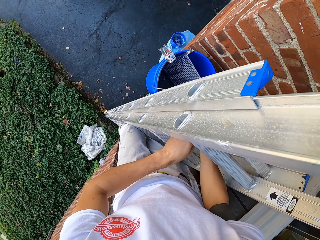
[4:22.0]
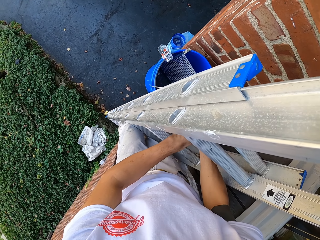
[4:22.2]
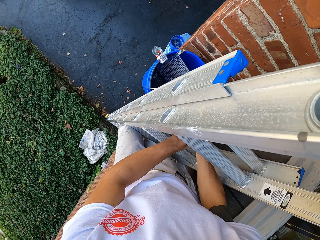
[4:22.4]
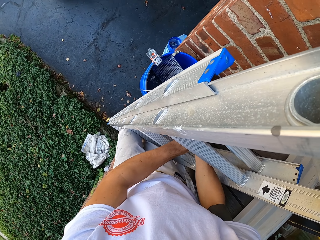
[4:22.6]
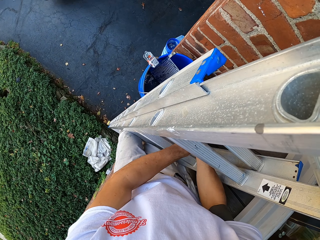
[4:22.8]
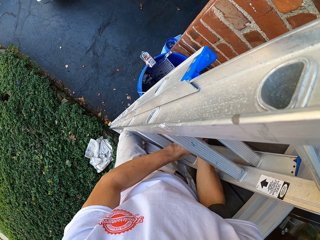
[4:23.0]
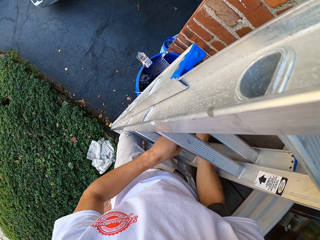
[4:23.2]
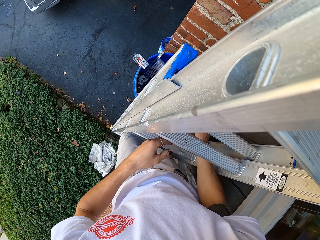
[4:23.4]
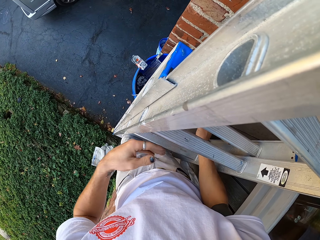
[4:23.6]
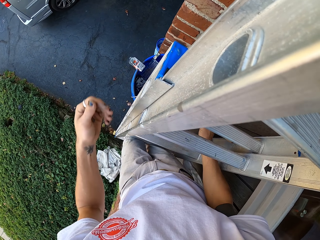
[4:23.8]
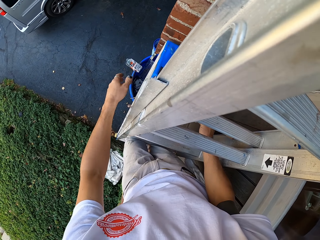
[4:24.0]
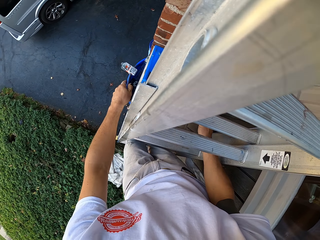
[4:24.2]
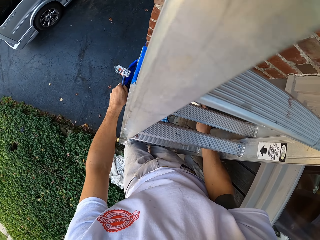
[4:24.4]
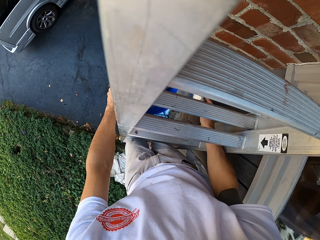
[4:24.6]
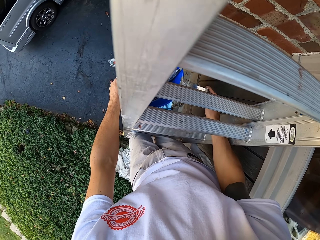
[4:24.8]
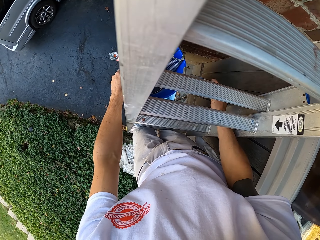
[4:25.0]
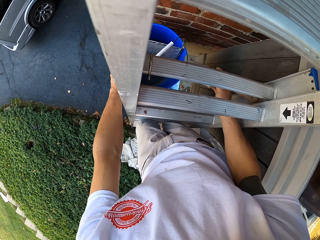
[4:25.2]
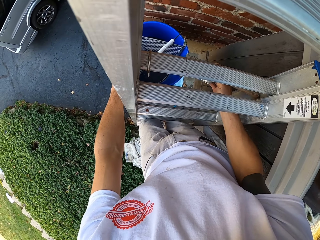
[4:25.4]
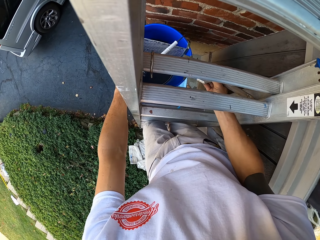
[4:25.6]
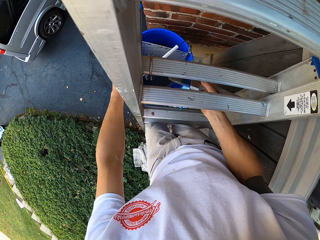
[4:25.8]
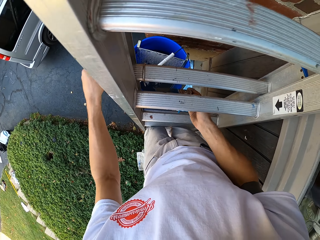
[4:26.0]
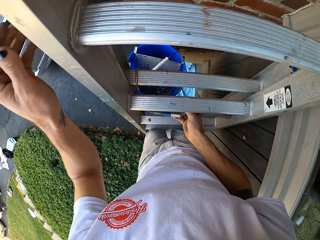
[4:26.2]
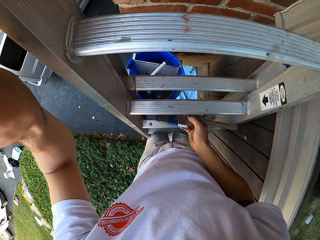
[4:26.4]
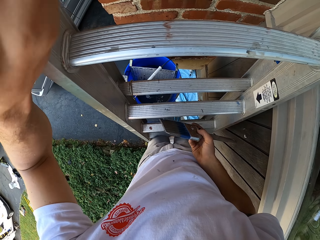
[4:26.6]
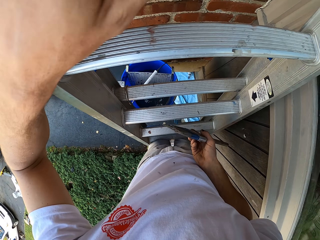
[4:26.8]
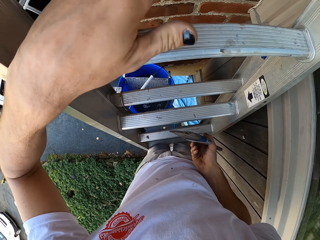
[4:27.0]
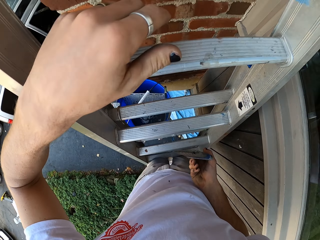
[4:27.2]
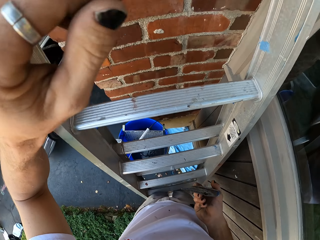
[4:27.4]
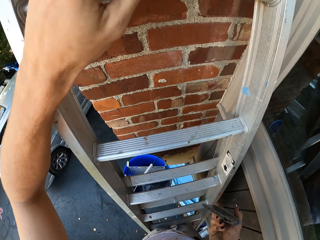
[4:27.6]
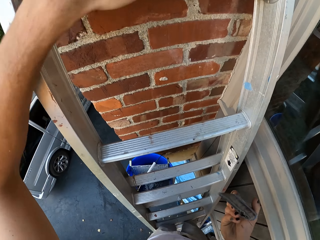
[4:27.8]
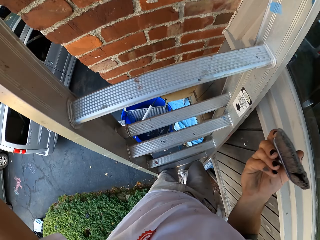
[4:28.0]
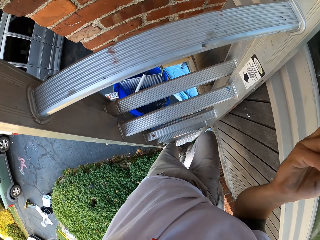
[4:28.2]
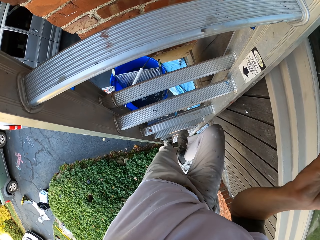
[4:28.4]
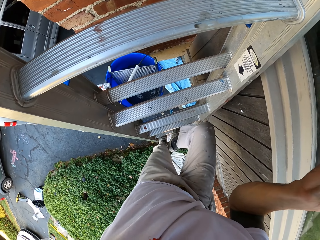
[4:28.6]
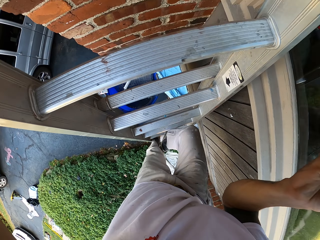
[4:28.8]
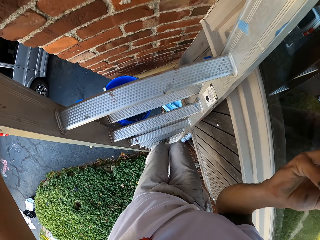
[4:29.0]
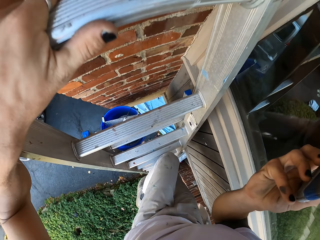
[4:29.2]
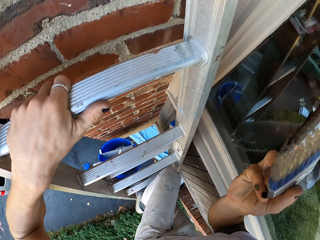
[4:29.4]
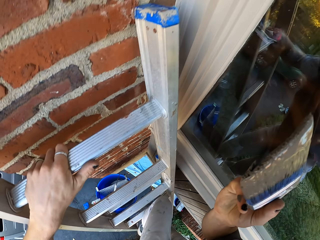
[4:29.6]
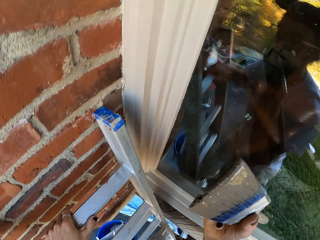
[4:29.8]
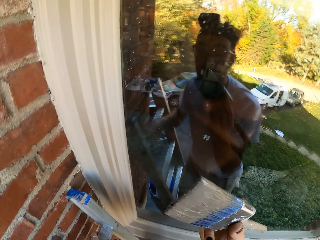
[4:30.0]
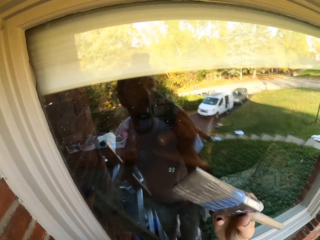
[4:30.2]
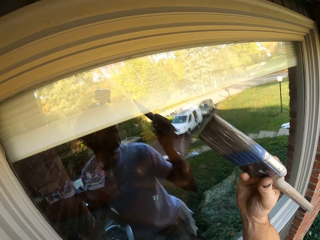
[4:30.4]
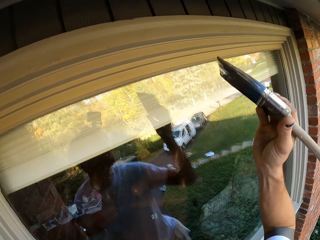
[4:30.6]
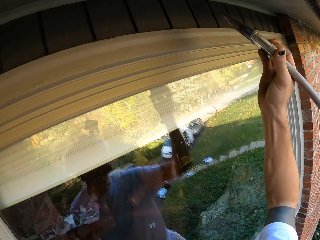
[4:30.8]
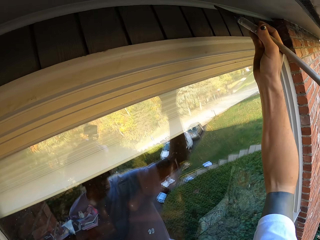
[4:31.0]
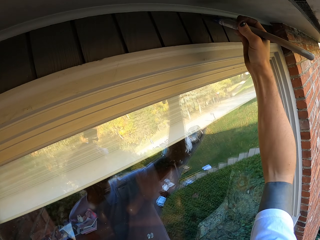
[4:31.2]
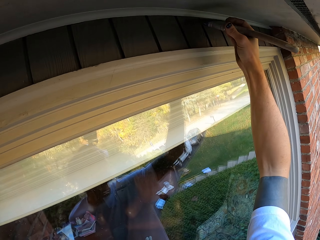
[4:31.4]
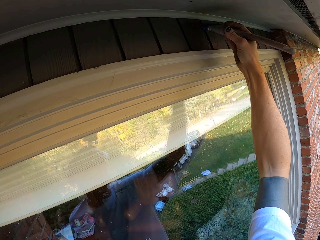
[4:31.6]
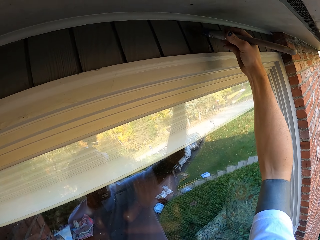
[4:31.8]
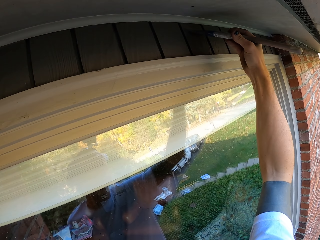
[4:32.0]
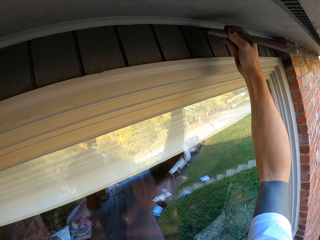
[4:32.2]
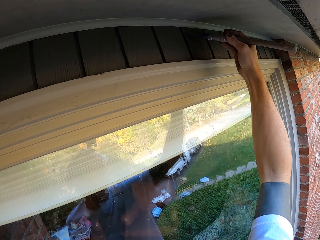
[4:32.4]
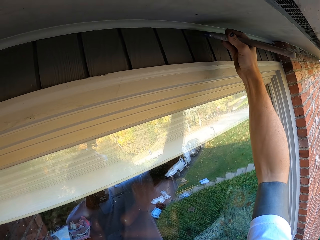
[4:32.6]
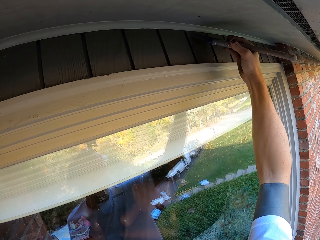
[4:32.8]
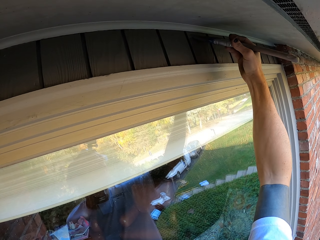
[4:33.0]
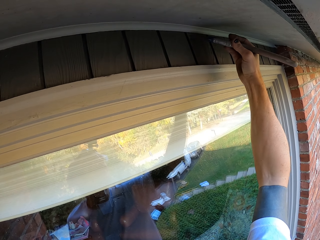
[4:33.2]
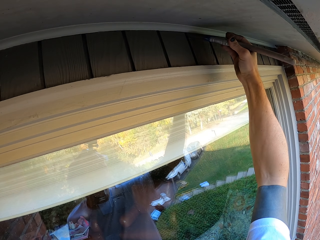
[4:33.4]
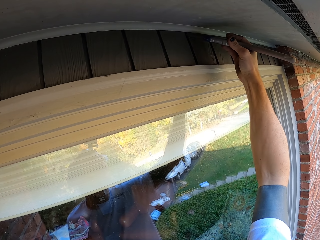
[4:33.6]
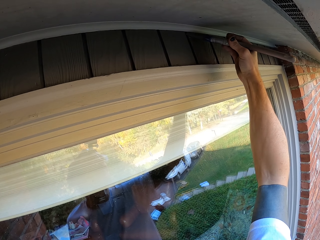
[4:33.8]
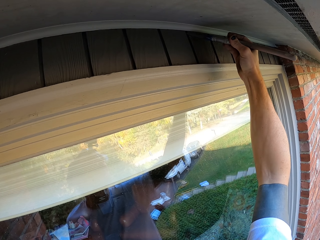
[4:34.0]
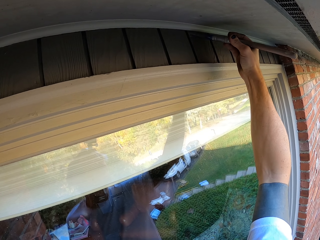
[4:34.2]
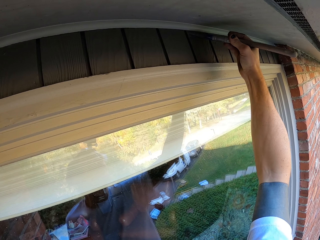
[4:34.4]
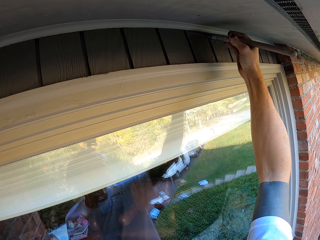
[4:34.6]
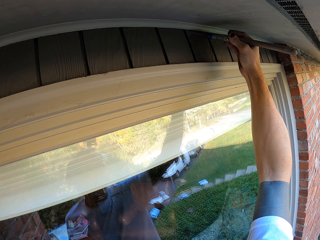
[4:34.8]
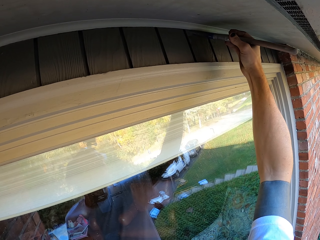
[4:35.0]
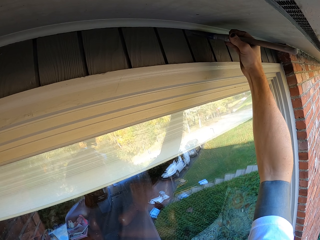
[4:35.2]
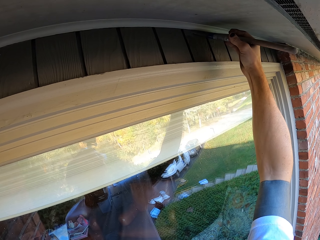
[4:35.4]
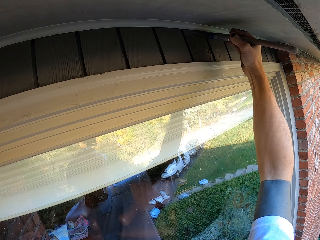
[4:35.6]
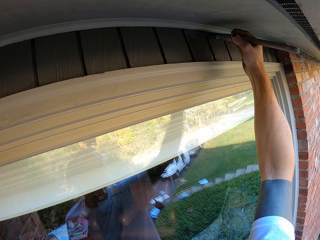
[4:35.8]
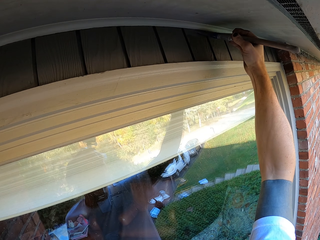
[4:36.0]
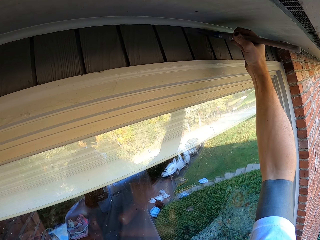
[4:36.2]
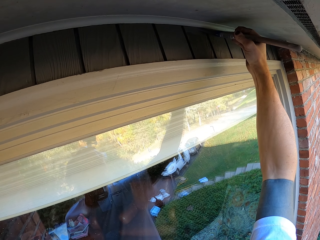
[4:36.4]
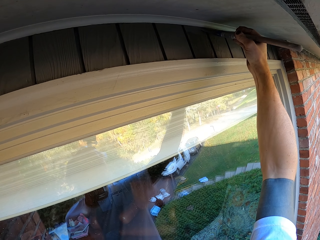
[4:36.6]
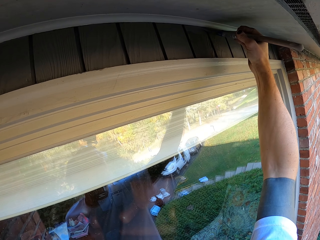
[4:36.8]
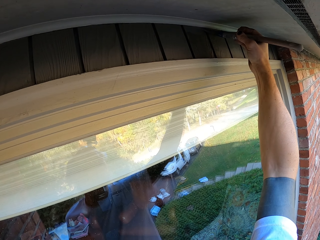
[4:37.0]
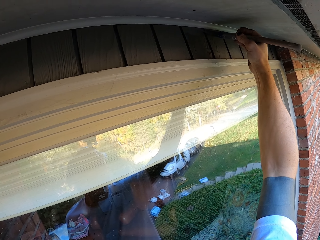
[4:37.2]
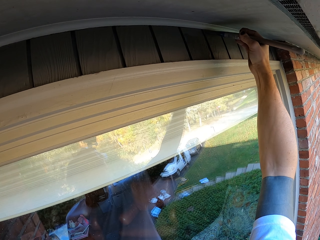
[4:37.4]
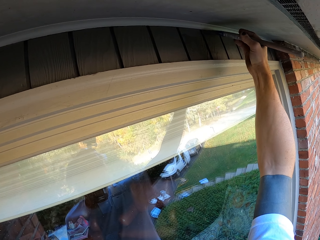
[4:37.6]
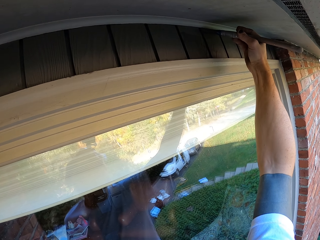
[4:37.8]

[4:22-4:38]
The camera wearer removes the brush from the bucket. They climb the ladder. They paint a lintel with the paint brush.

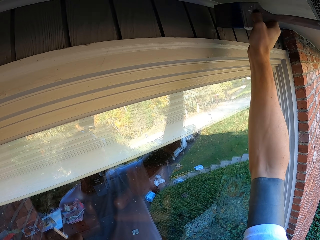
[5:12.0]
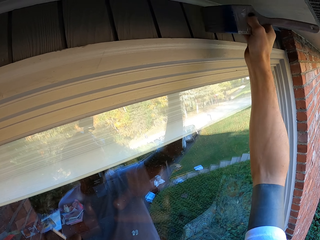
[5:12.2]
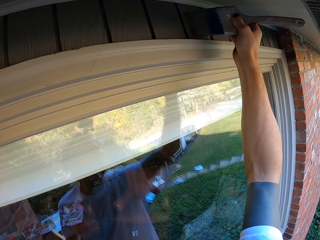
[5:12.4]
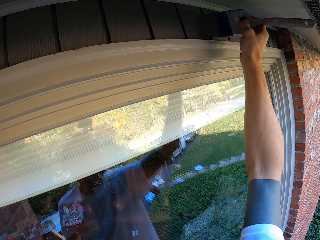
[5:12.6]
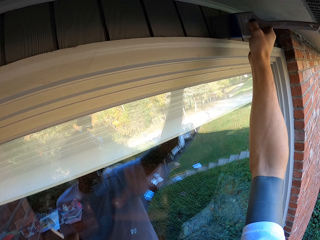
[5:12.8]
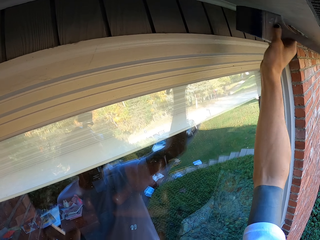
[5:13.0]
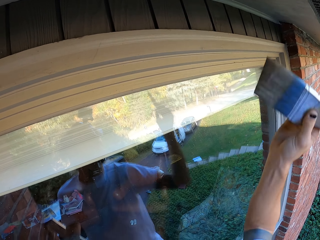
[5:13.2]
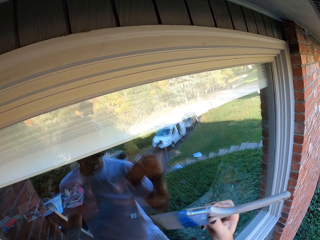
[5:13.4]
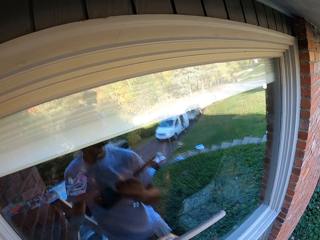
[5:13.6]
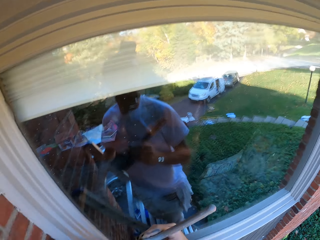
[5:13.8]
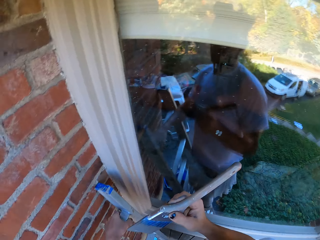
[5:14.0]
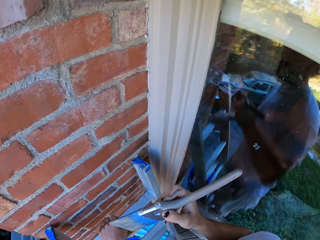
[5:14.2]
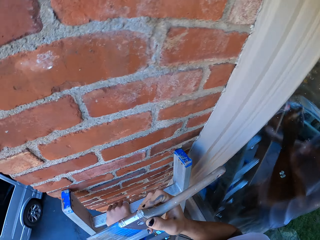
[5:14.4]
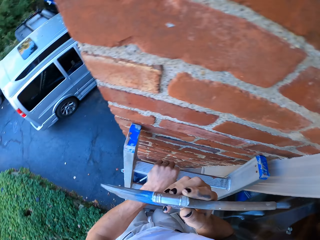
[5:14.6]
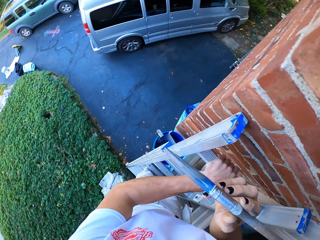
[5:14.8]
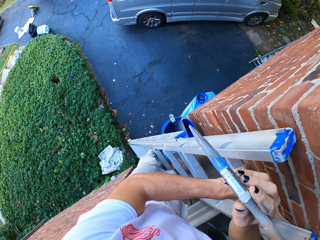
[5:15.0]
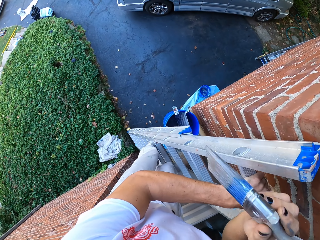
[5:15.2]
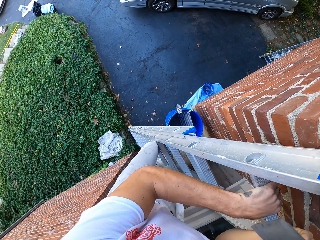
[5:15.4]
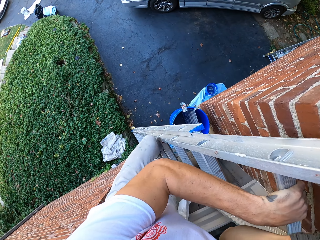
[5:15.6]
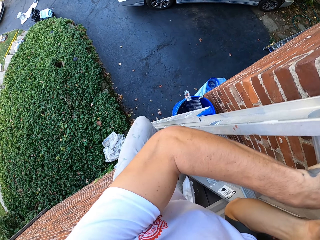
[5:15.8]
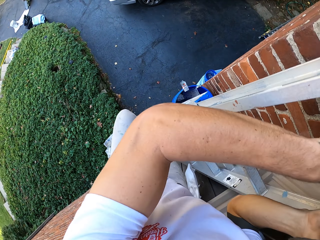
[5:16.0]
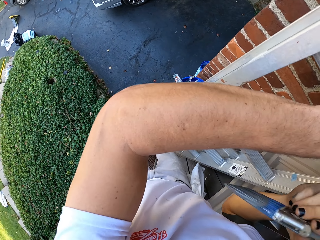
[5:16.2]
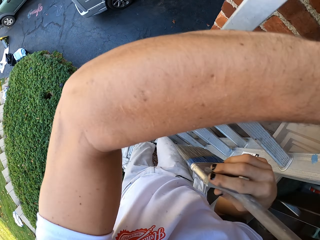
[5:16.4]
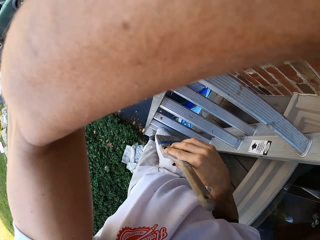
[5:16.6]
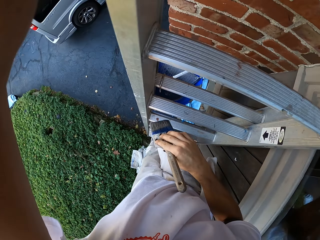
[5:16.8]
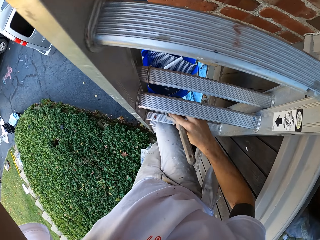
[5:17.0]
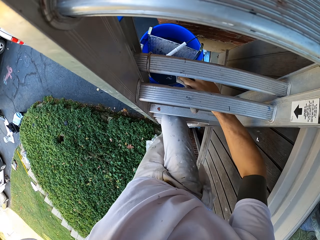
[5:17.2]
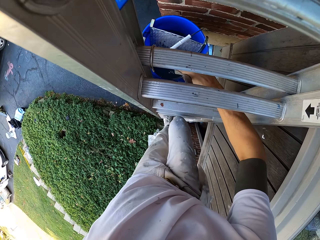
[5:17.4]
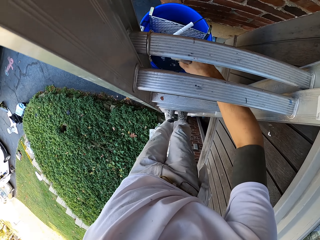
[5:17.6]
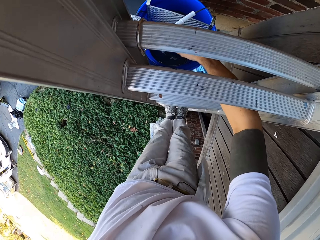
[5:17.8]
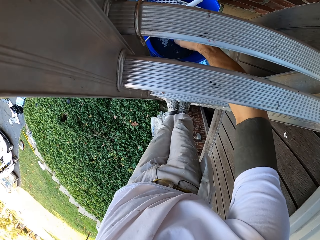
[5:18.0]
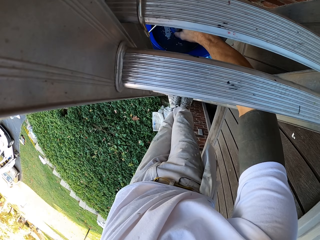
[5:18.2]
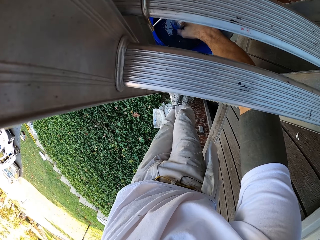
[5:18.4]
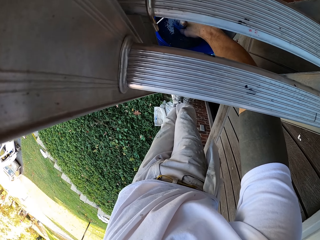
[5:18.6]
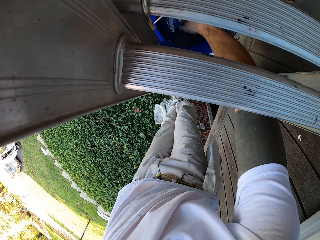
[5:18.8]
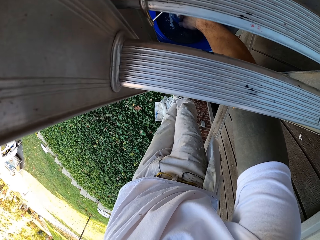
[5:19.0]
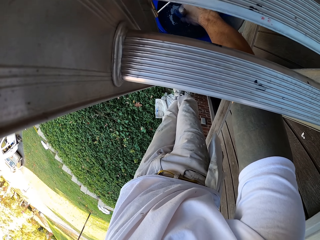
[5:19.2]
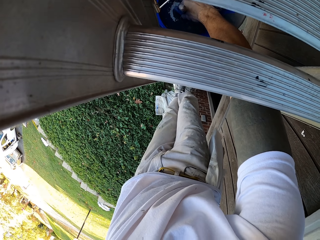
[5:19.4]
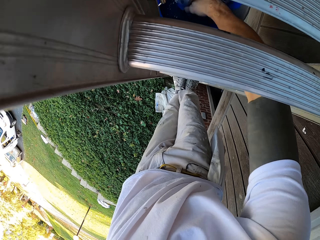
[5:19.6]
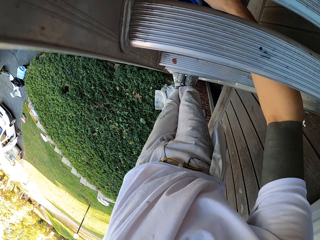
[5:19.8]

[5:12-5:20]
The camera wearer climbs down the ladder. They dip the brush in a bucket.
